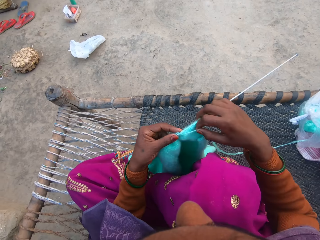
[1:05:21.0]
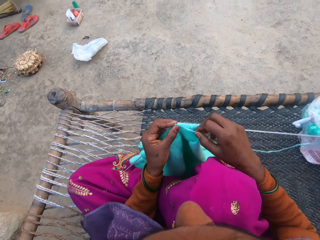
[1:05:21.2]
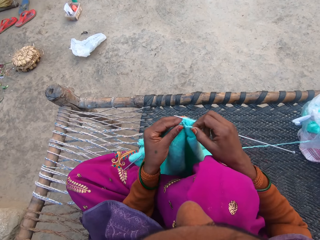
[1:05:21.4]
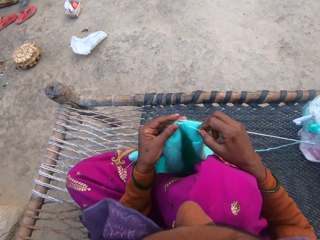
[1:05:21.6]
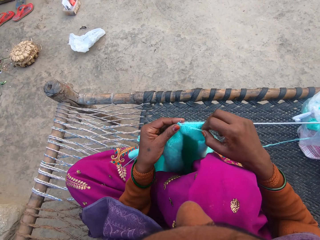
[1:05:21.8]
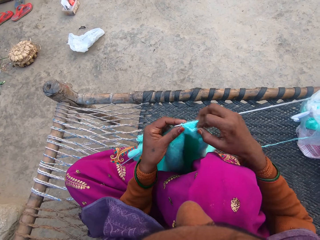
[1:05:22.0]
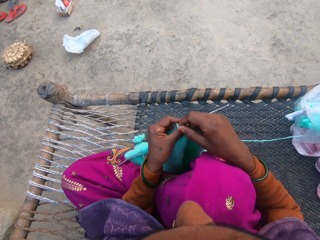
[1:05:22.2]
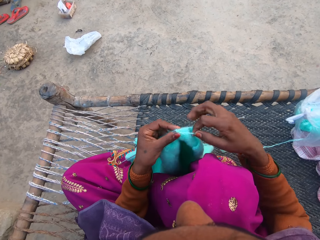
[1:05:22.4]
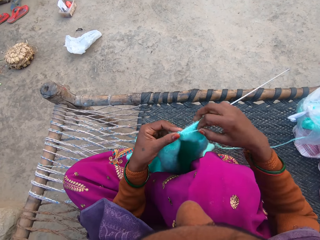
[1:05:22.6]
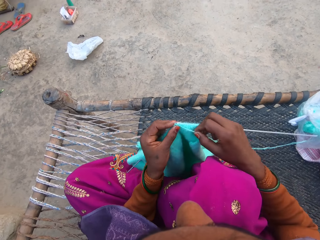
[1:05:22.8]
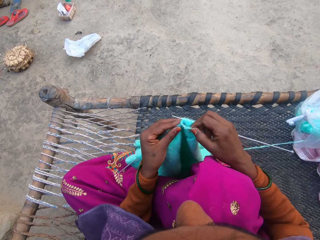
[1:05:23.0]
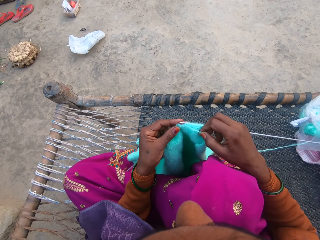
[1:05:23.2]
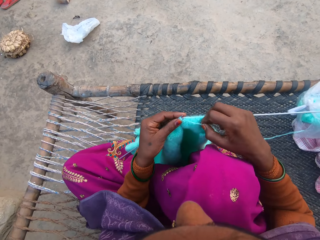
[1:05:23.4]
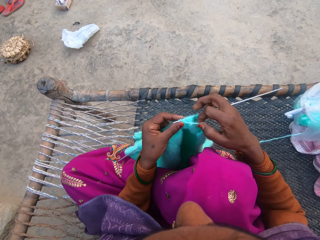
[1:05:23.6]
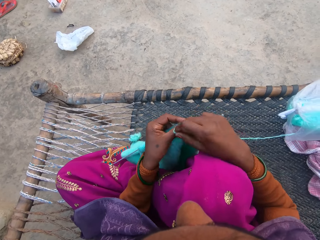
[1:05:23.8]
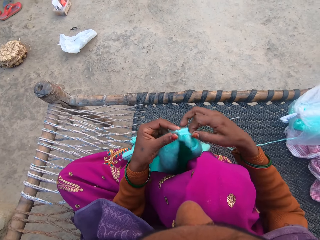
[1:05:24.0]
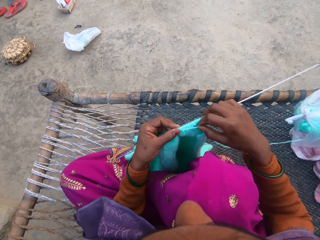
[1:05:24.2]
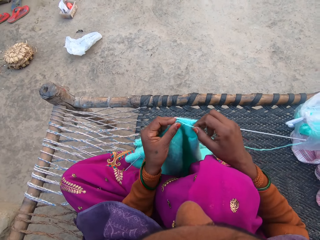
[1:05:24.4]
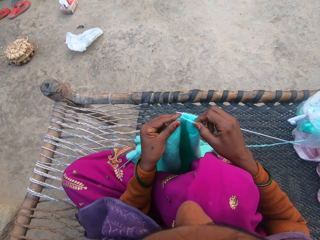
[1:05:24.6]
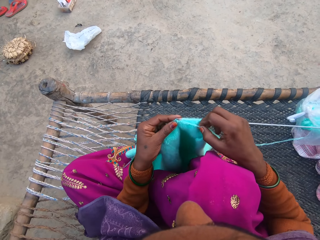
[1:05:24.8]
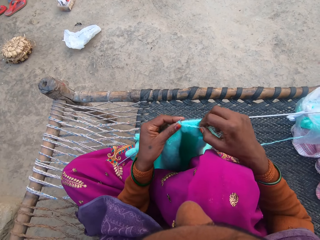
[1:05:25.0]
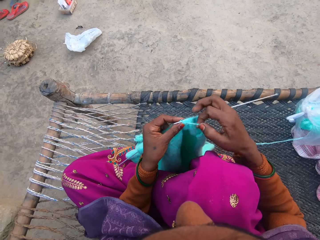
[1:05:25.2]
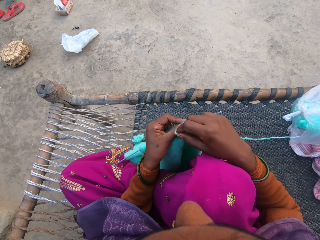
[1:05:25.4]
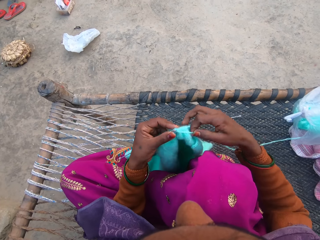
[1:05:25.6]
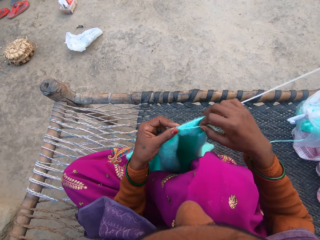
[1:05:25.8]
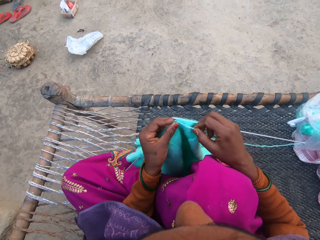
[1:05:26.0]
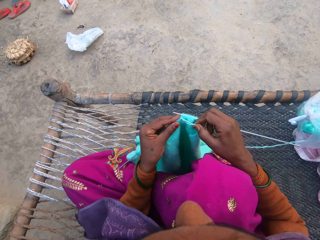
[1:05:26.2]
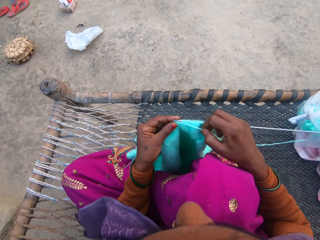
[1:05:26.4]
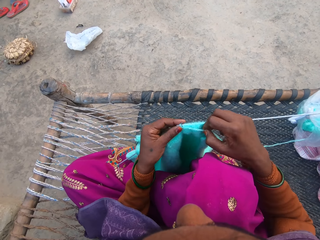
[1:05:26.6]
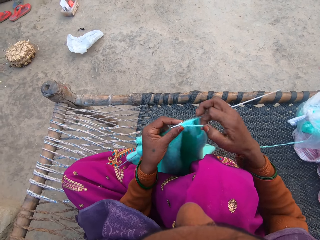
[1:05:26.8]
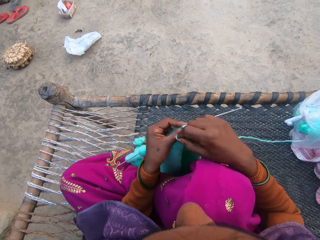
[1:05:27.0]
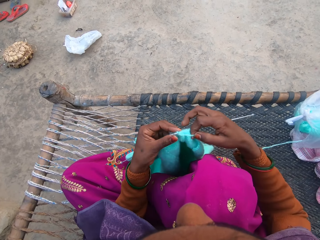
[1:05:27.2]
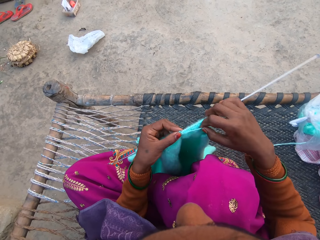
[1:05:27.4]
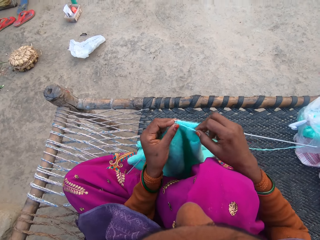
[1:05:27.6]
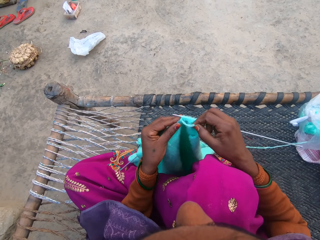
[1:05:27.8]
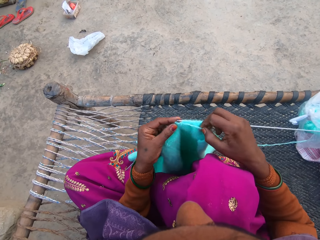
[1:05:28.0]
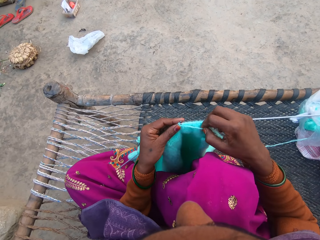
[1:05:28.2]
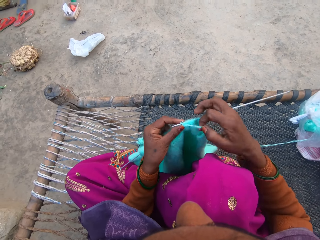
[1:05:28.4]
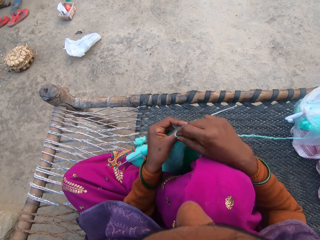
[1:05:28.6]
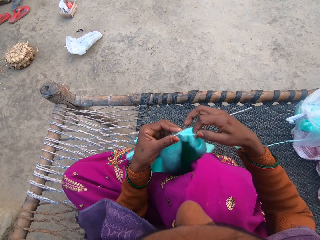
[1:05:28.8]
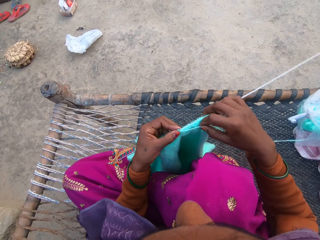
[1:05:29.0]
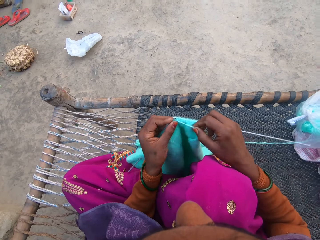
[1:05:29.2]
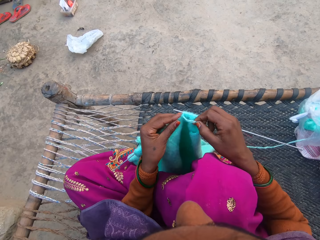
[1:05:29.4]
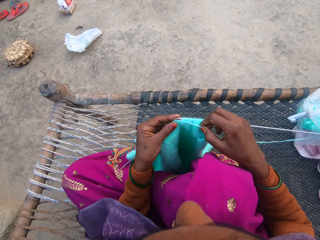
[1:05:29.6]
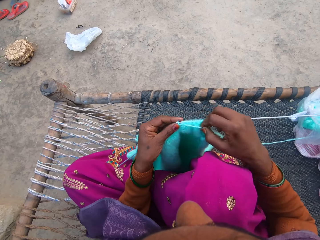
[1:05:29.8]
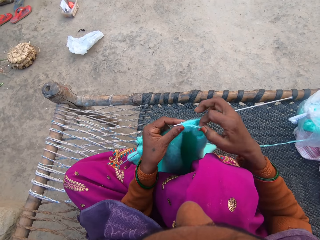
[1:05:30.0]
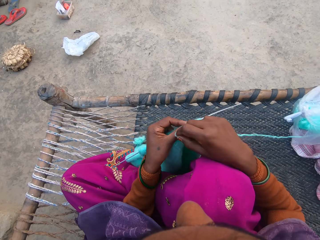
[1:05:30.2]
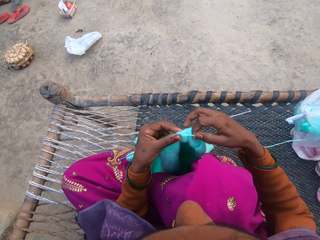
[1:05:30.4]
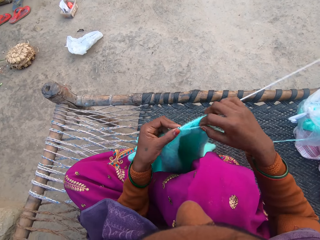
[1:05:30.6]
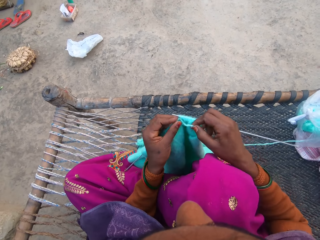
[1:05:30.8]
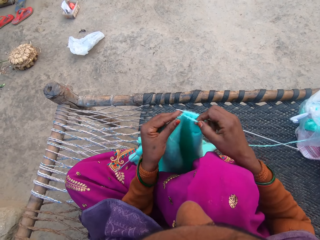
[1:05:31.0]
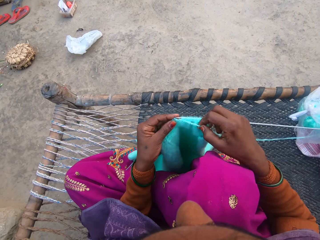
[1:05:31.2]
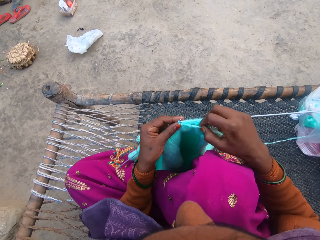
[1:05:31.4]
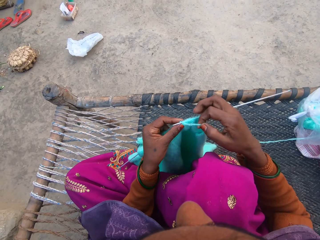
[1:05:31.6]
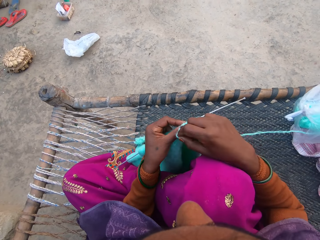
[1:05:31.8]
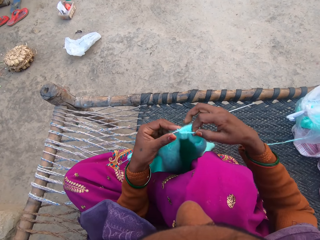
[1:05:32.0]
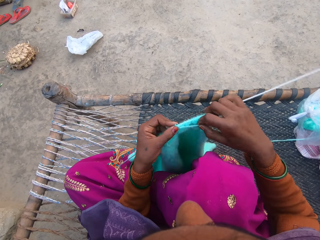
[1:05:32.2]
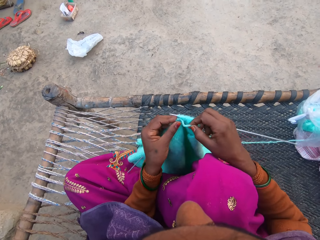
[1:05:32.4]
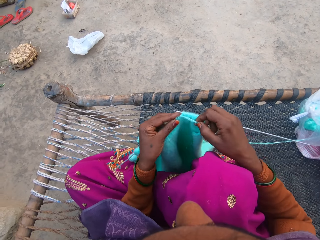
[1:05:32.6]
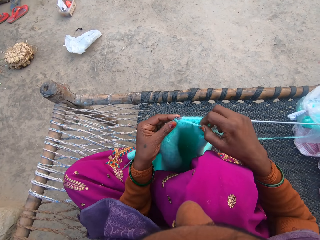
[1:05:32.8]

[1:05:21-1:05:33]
The camera wearer knits the yarn.

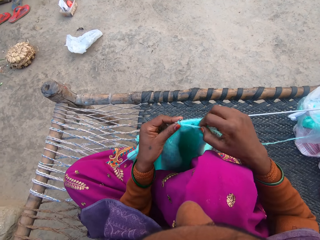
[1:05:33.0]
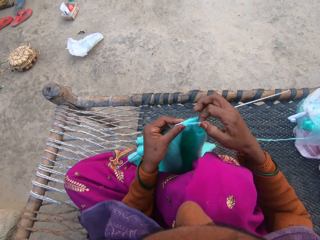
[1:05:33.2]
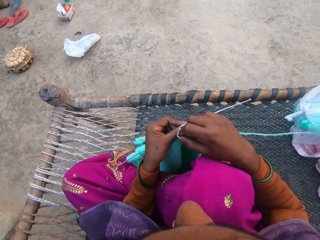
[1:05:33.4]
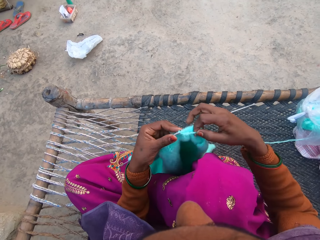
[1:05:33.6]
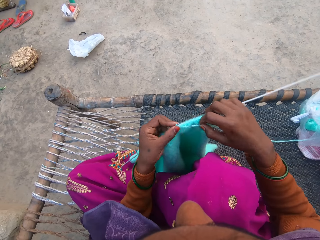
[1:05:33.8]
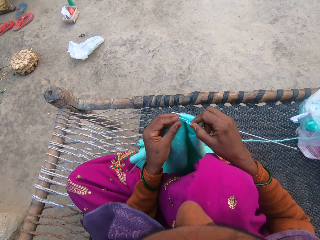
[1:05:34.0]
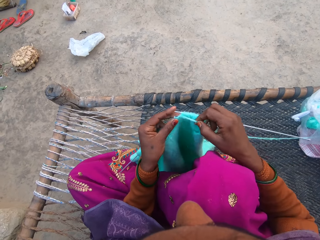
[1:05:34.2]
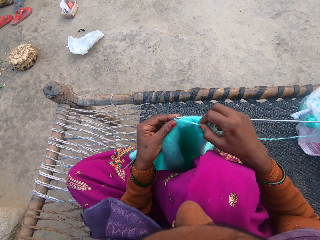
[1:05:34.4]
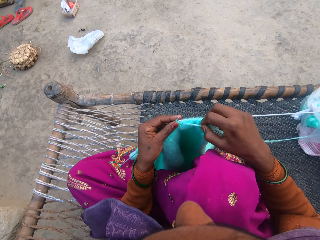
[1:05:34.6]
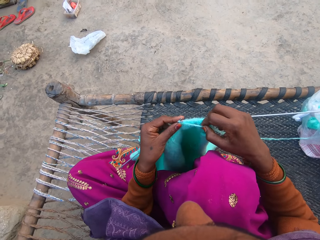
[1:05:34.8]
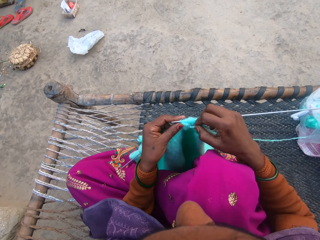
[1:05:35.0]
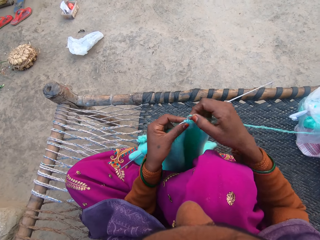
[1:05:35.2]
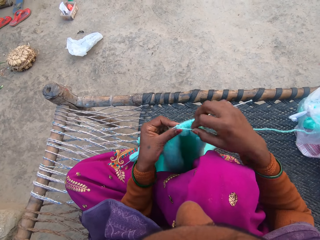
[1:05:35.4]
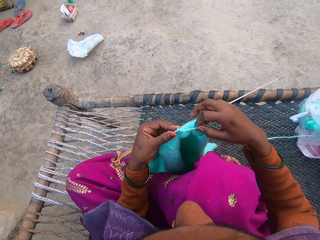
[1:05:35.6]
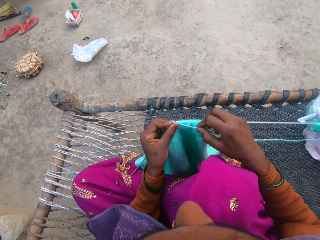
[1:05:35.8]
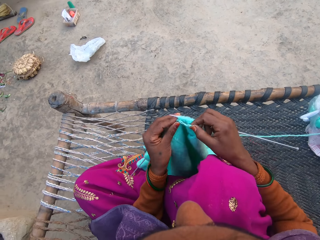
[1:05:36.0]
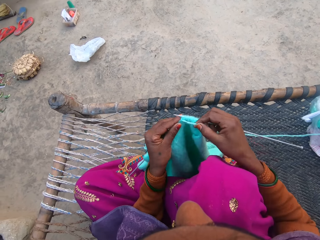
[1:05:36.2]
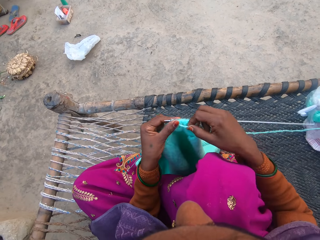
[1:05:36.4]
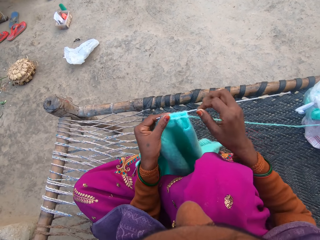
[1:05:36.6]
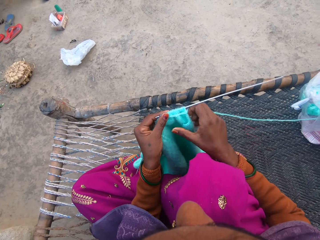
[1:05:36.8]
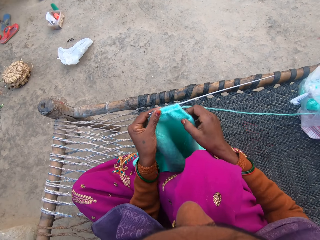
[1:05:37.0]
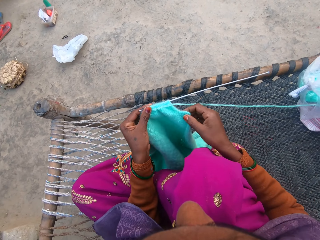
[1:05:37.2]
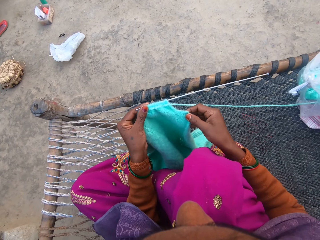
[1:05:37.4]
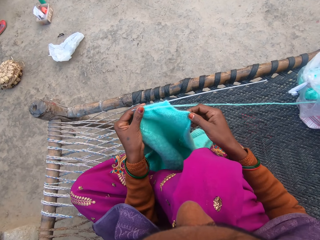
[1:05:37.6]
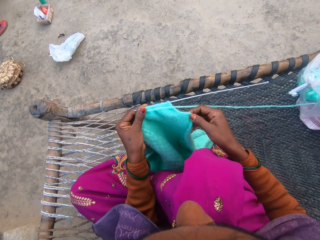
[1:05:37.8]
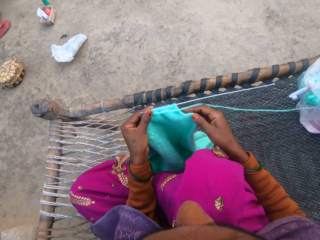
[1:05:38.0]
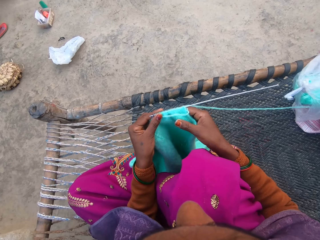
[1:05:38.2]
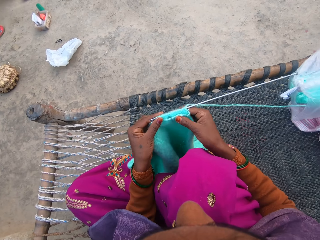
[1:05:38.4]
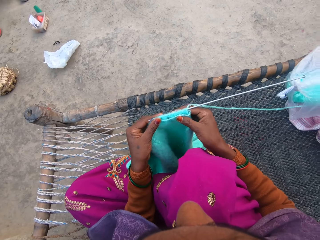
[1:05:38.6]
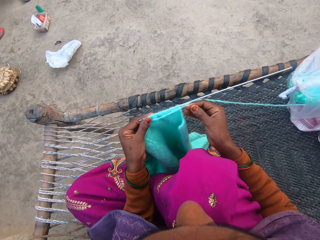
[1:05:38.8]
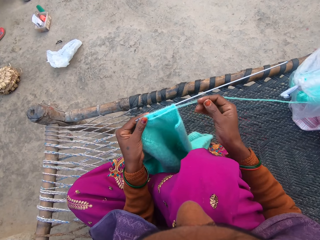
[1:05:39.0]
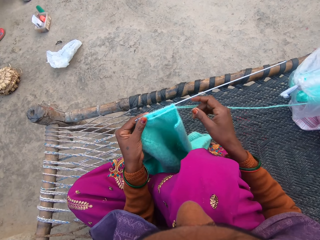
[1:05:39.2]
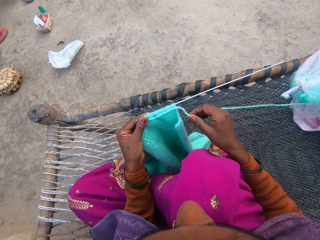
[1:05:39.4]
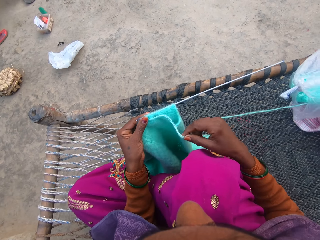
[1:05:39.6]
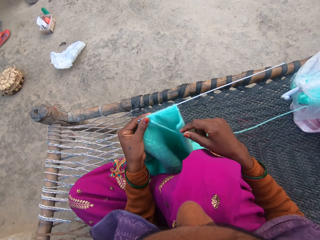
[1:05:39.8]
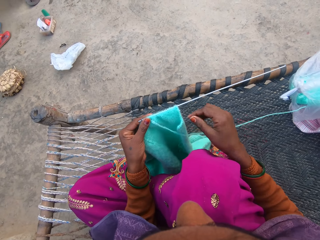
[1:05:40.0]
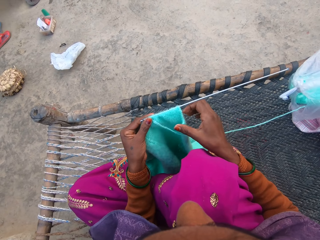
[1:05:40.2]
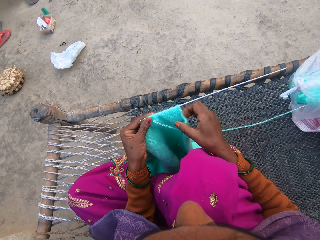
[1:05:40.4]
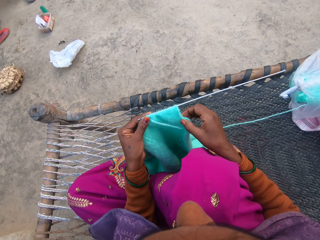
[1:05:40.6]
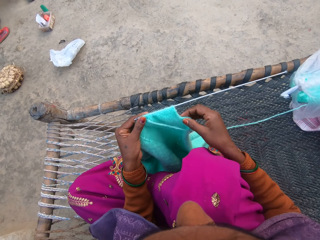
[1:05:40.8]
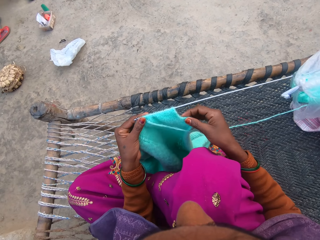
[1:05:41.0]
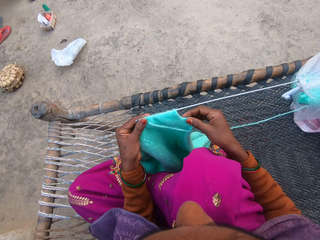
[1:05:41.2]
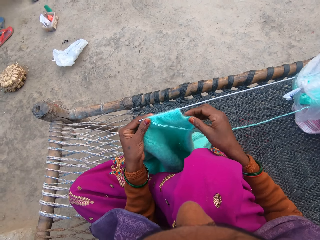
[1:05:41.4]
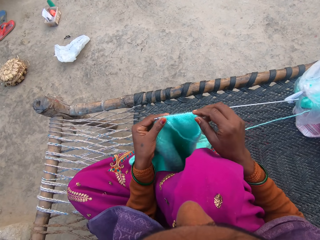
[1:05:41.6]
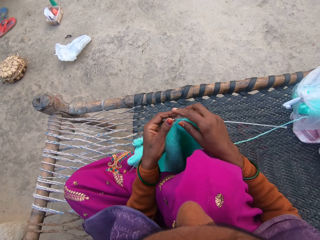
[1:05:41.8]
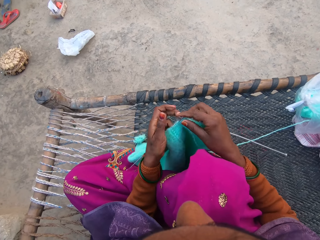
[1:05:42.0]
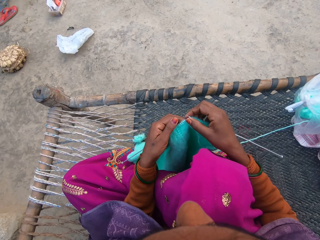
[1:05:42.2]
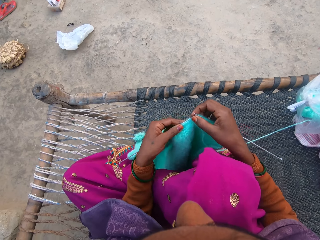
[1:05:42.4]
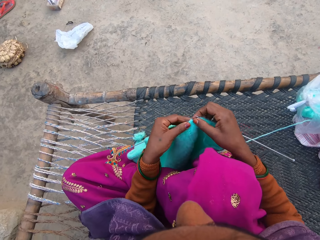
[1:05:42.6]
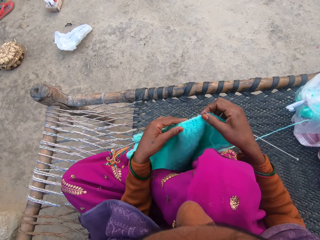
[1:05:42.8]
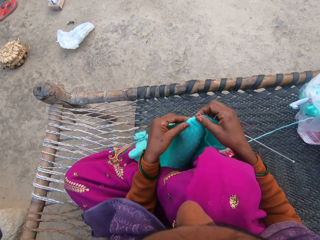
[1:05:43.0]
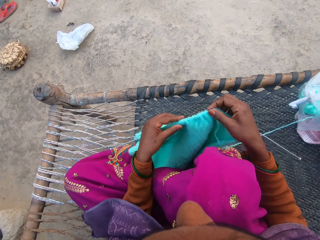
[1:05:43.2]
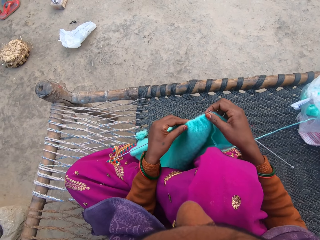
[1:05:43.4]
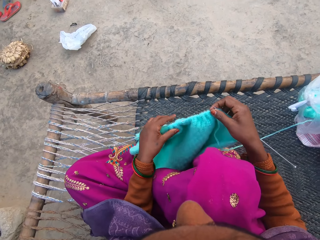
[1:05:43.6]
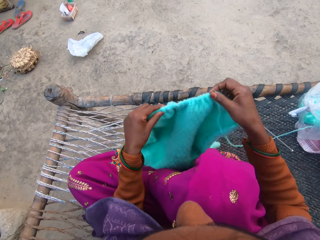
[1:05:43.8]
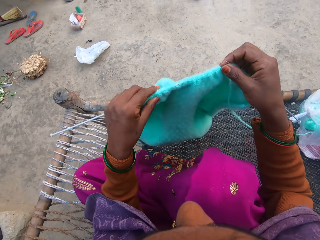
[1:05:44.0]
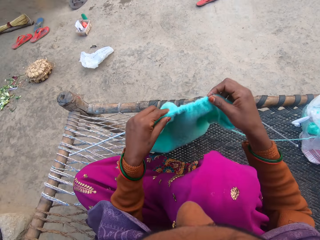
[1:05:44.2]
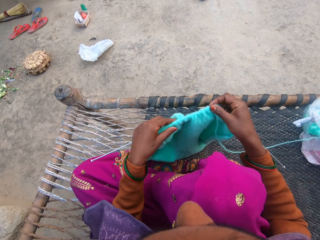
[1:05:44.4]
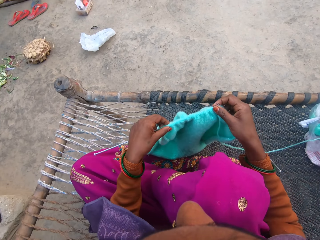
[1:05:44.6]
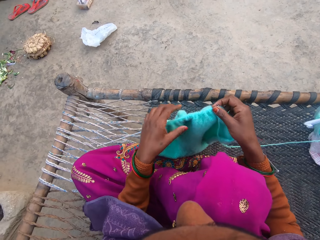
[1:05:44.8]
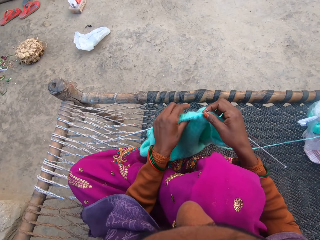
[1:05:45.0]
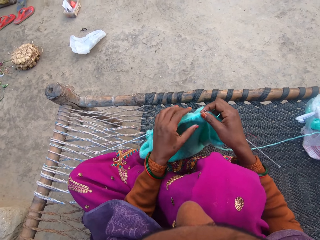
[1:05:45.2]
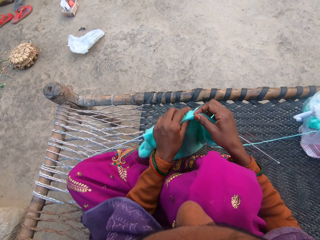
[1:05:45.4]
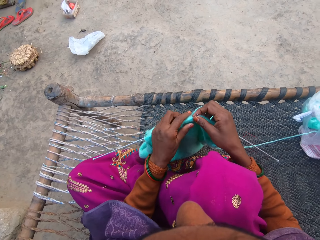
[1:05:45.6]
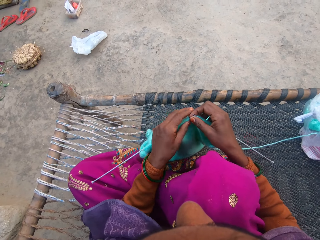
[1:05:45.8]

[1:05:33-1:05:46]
The camera wearer pulls on the sleeve of the sweater. They adjust the sweater on the needle with their hand. They hold the knitting needle with the other hand. They adjust the yarn with their hand.
